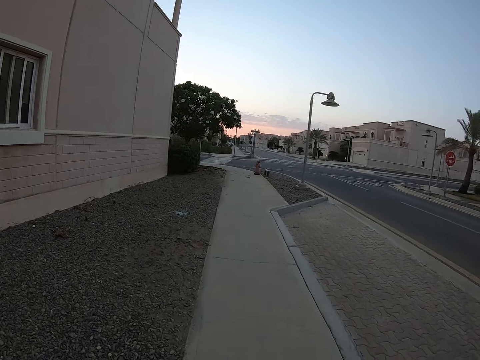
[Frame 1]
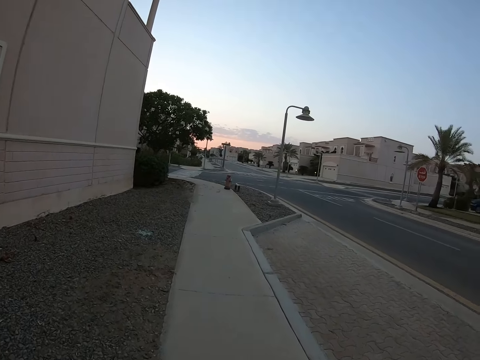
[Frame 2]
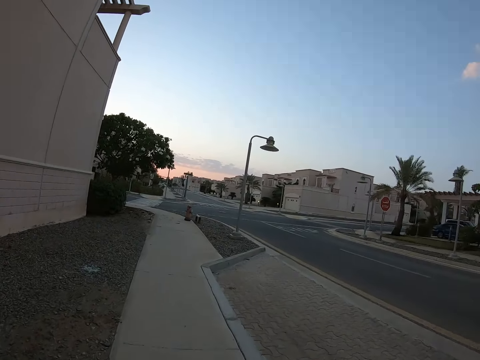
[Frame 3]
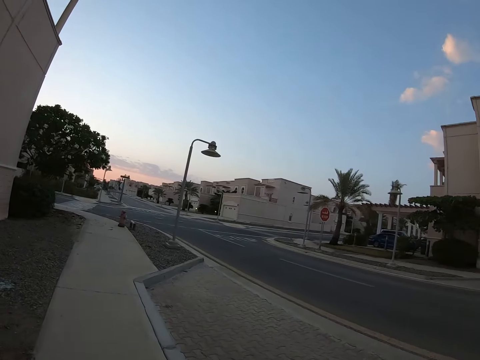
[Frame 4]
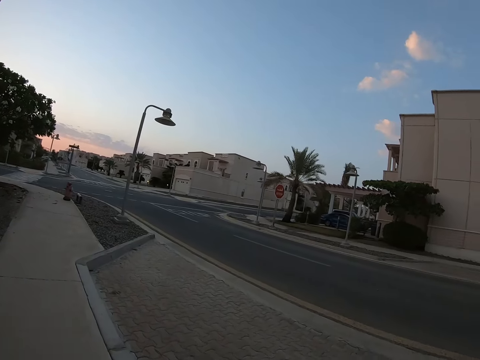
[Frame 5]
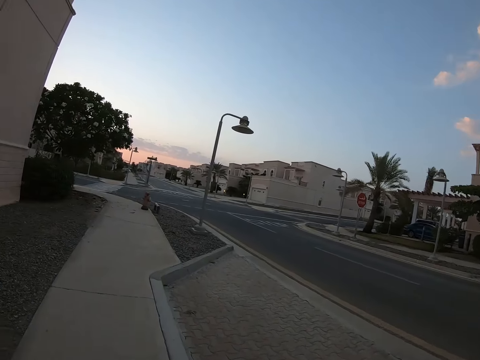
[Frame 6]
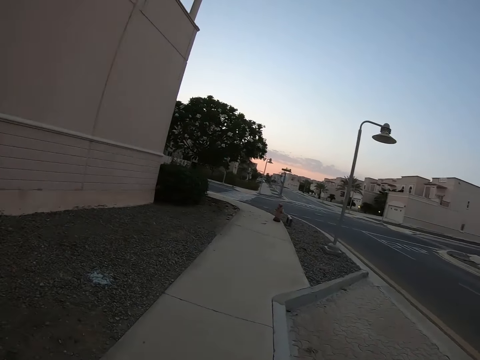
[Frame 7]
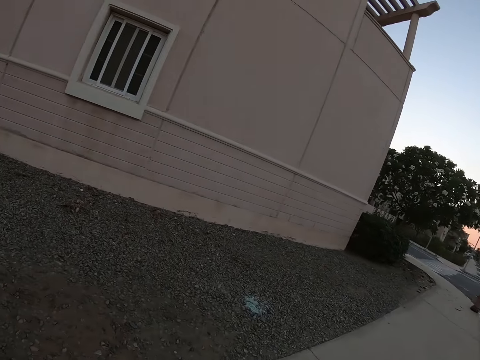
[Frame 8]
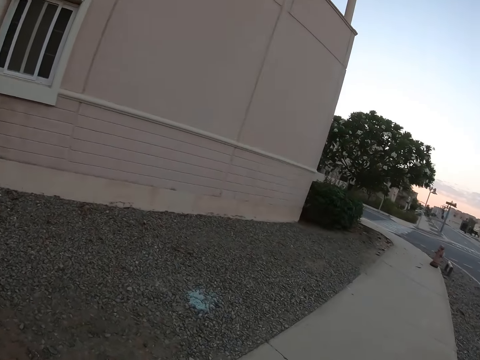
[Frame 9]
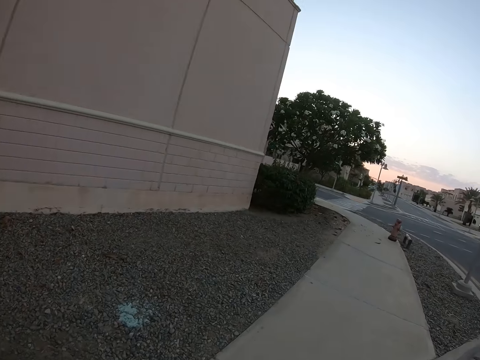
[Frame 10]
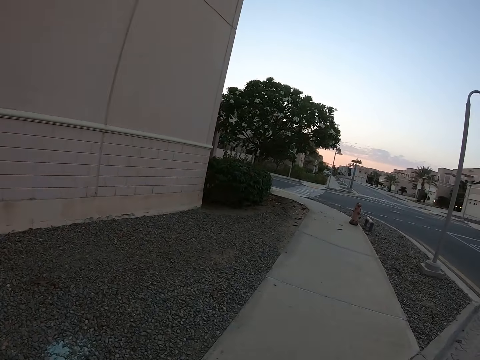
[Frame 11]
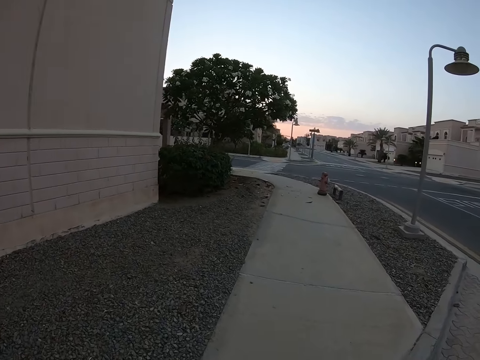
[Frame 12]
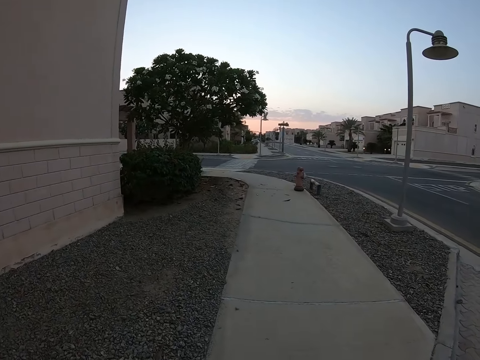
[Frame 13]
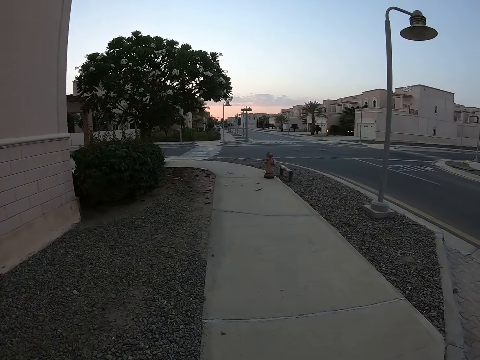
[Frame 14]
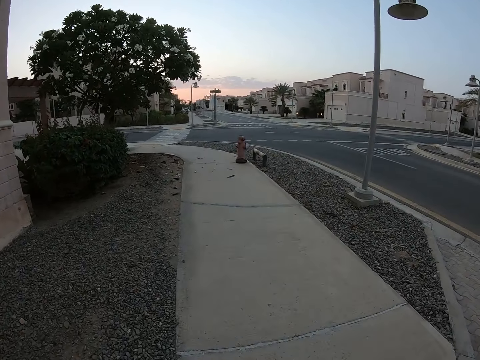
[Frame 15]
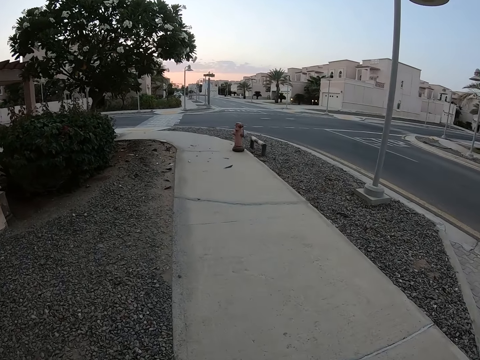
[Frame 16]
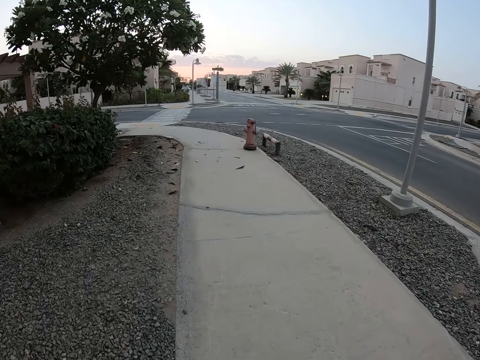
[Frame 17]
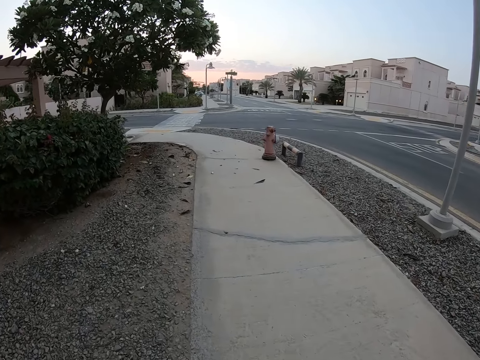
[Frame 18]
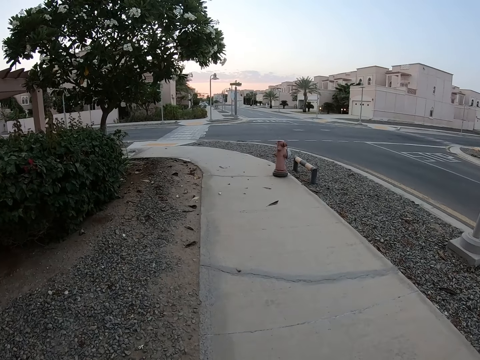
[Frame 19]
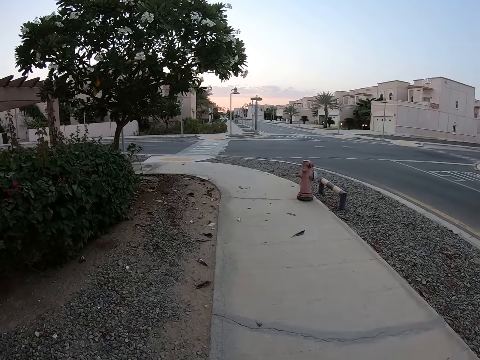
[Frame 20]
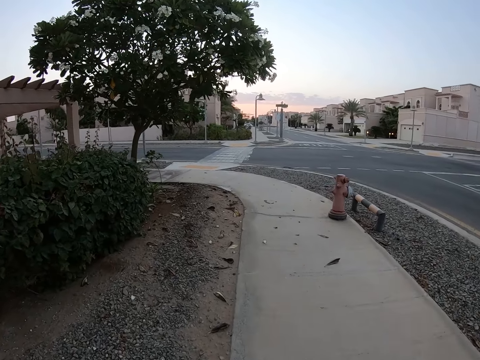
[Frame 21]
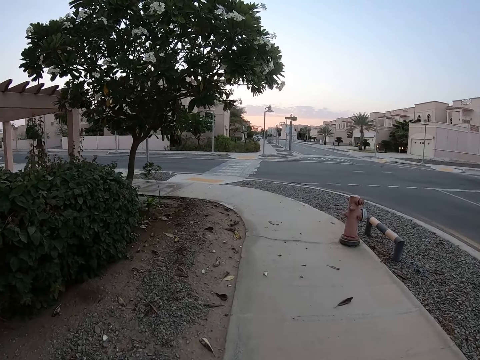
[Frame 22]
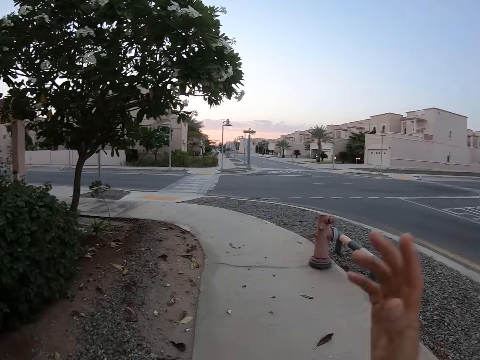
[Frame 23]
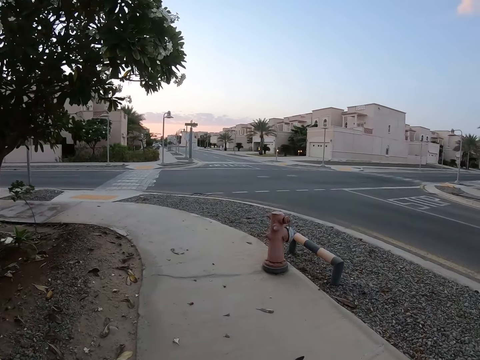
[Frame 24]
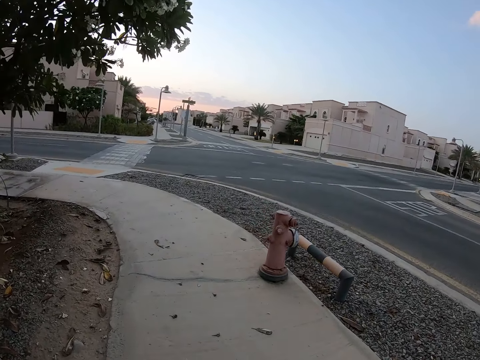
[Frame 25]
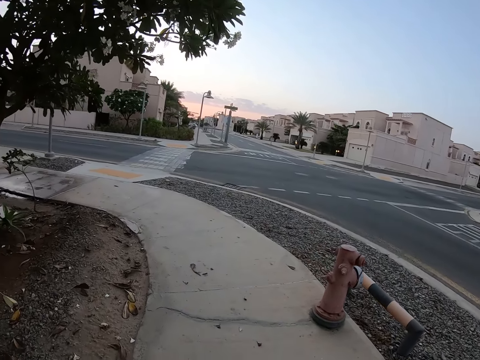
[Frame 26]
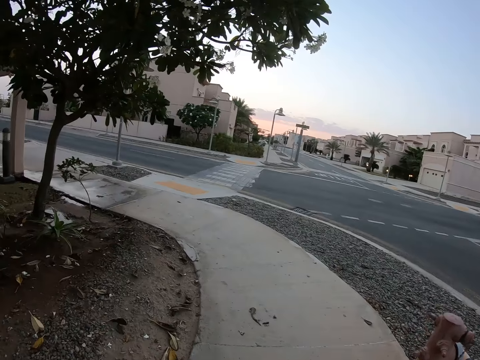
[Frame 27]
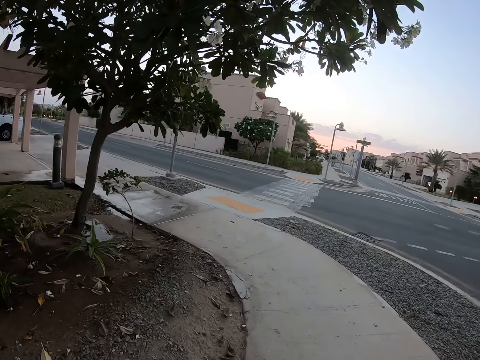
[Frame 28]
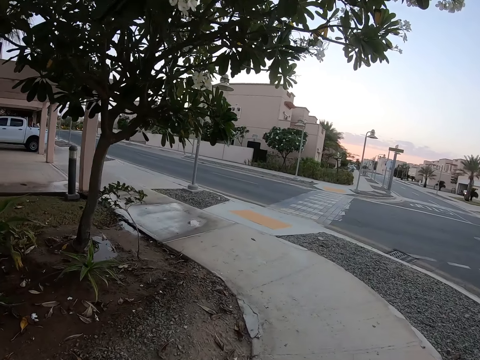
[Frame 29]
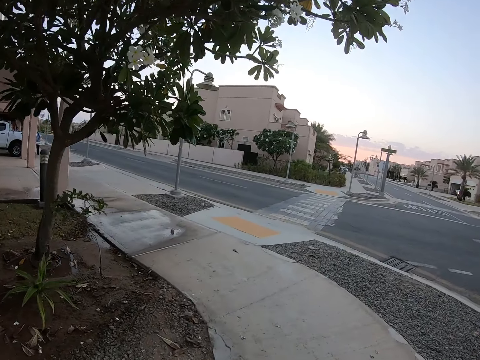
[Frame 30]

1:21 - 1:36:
The camera wearer looks around the road. They walk around the road.

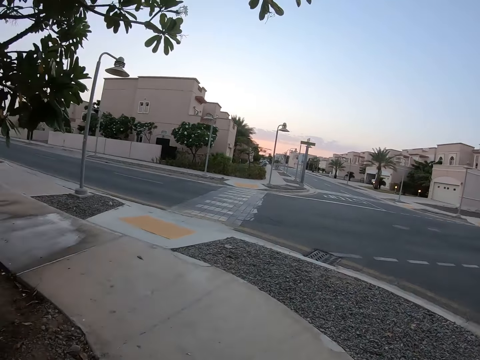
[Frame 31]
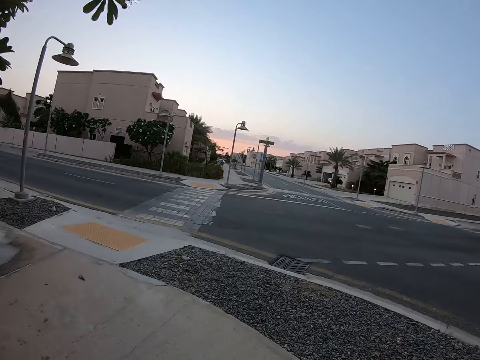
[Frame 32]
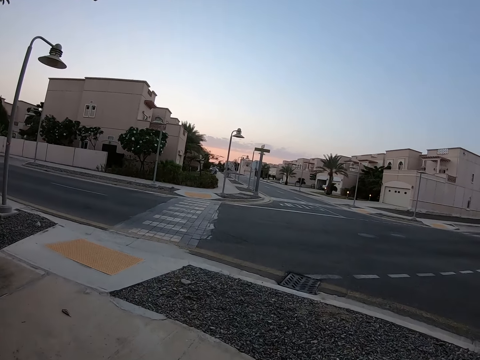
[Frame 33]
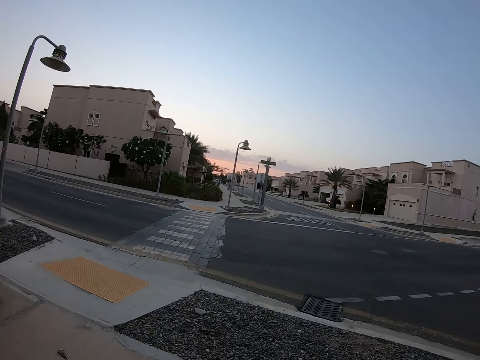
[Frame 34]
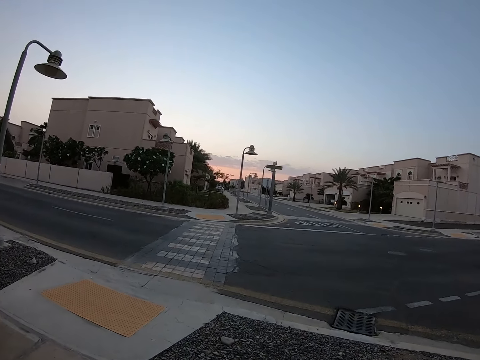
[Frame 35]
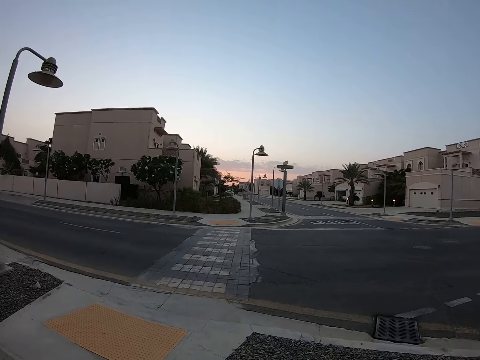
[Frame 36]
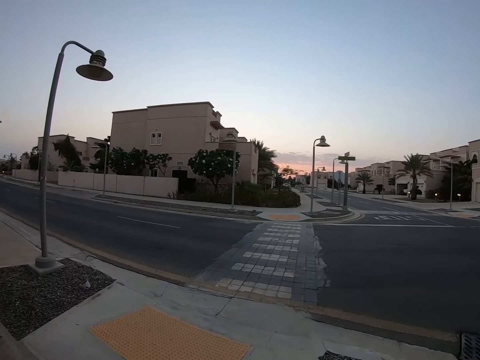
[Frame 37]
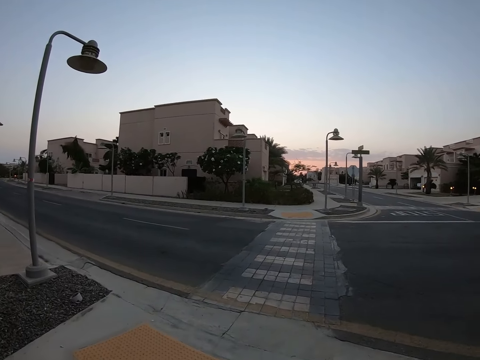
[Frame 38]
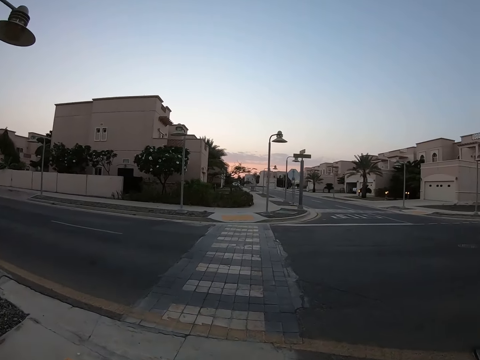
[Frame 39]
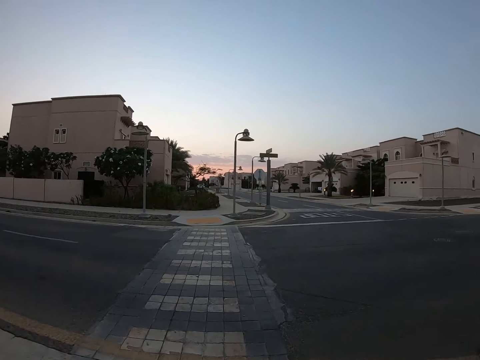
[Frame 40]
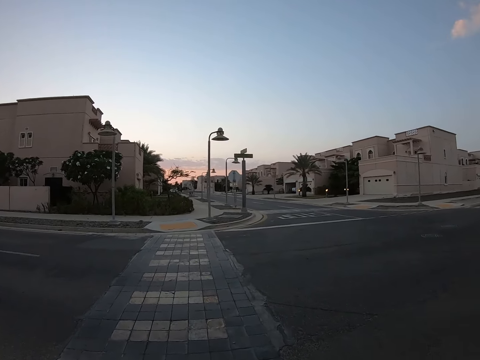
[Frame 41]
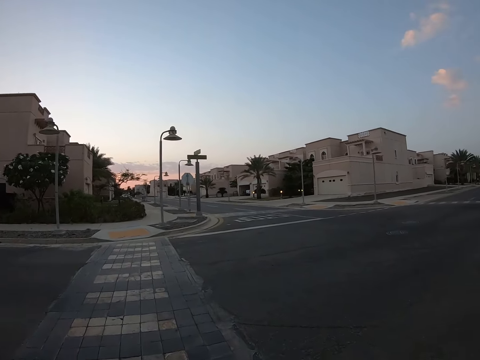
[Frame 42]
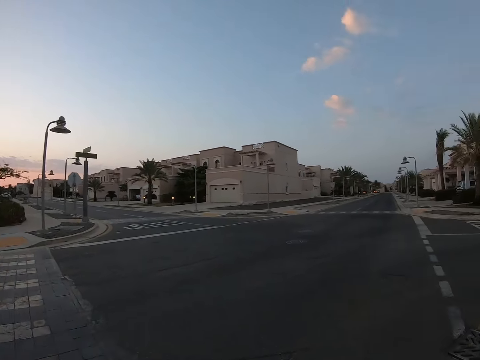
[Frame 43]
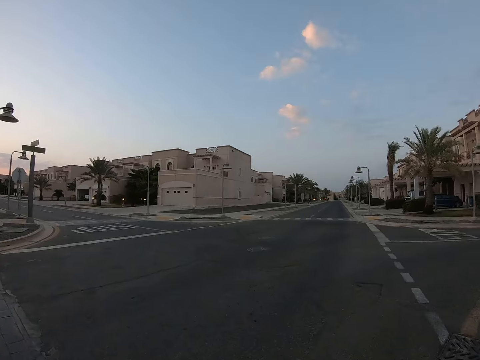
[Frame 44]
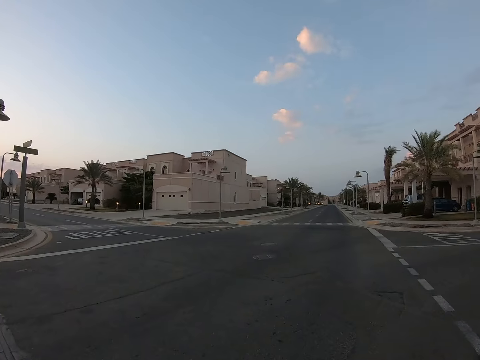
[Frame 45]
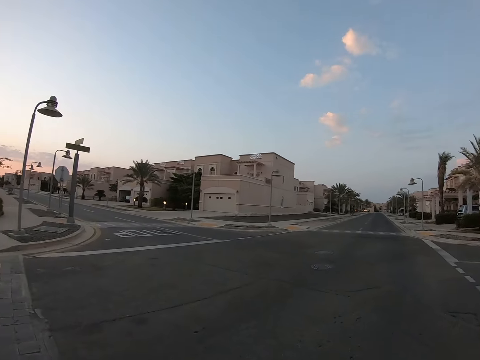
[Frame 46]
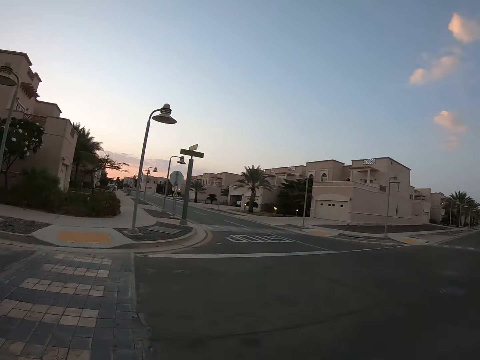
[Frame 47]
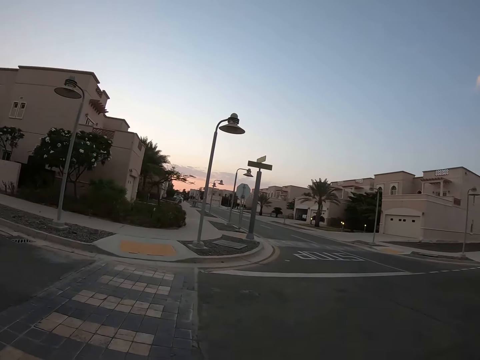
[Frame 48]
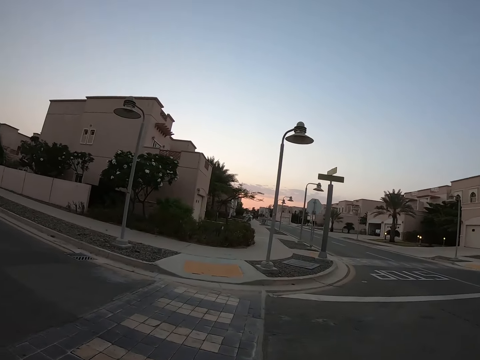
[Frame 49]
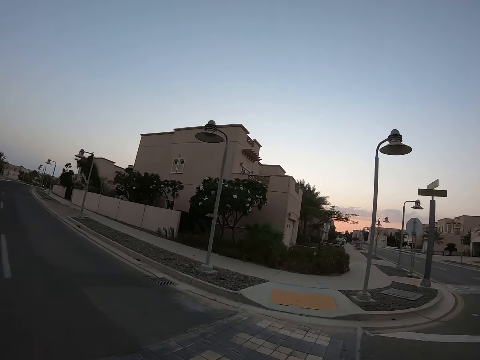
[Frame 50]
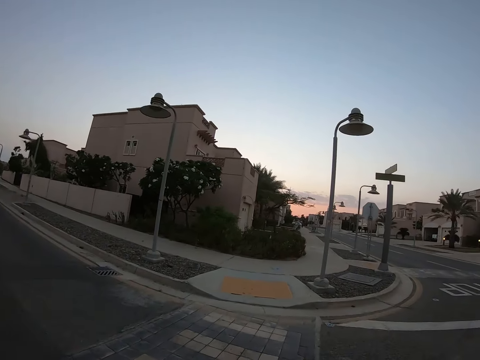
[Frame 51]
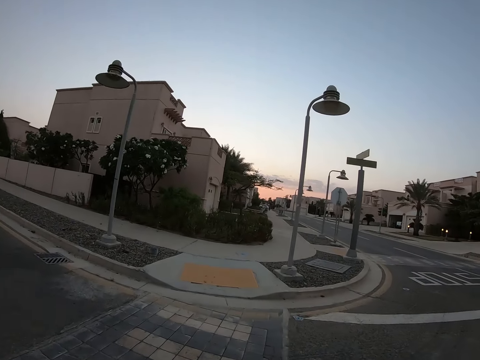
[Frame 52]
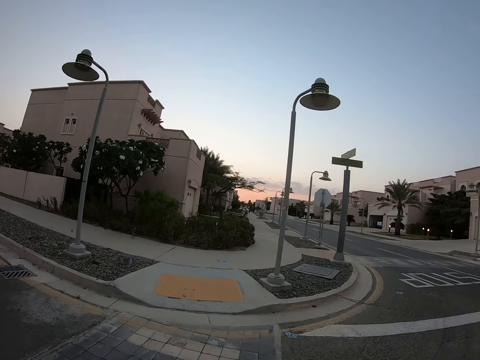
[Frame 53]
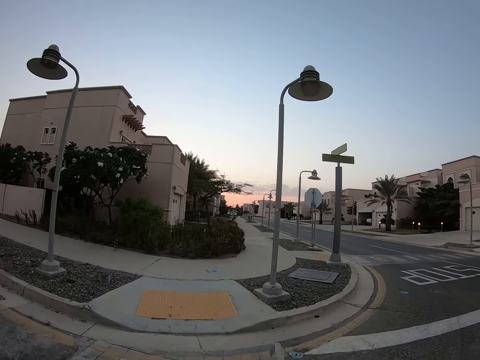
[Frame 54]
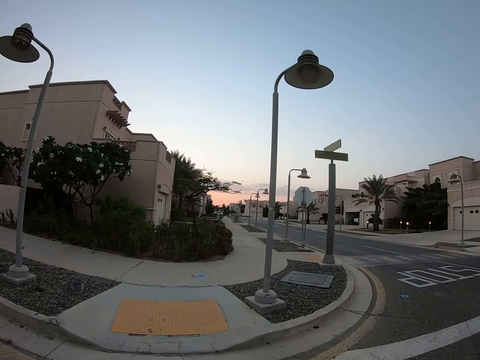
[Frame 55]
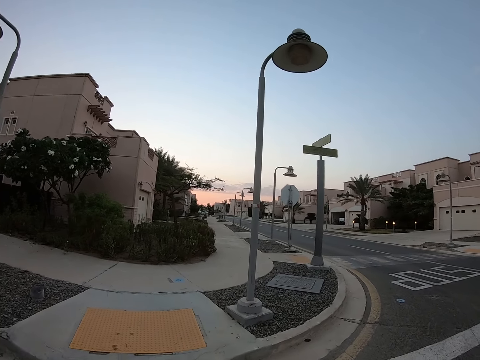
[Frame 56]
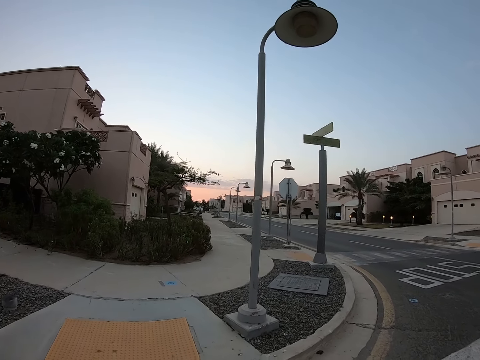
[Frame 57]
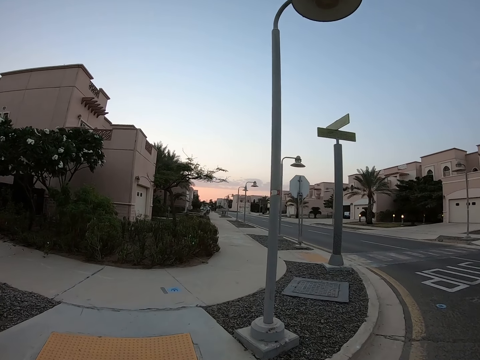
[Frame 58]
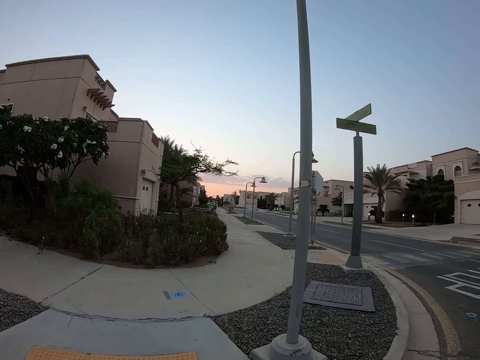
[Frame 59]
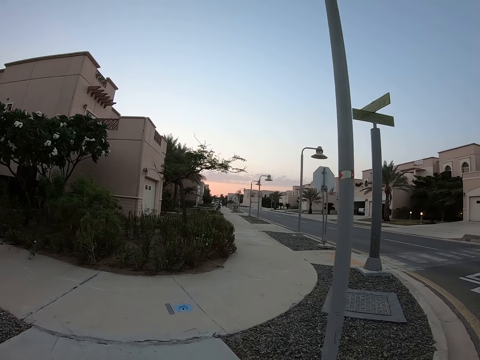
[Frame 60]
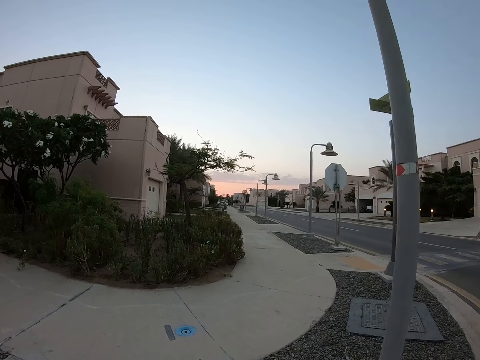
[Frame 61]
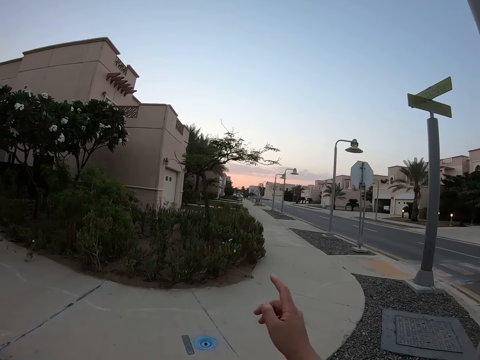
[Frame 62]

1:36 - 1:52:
The camera wearer crosses the road. They look around the road. They walk around the road.
